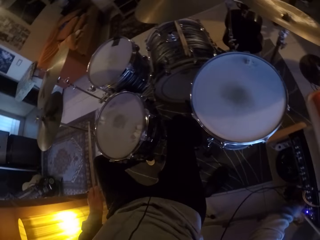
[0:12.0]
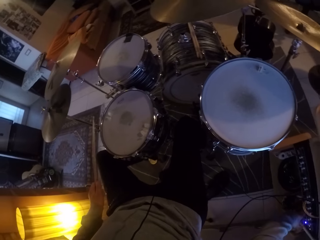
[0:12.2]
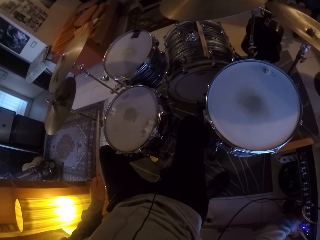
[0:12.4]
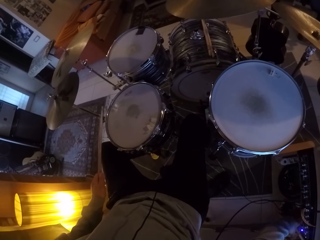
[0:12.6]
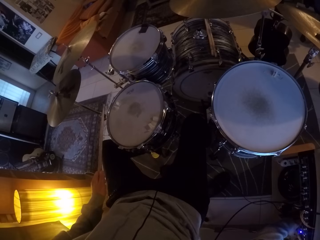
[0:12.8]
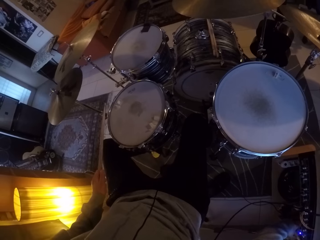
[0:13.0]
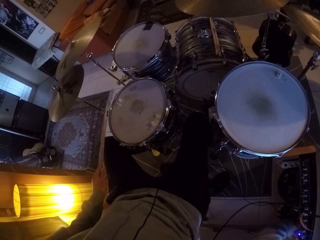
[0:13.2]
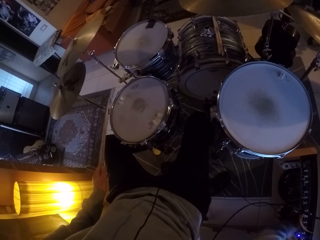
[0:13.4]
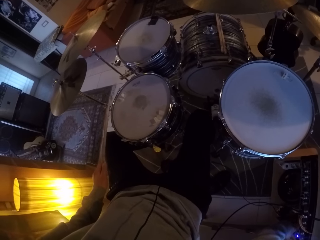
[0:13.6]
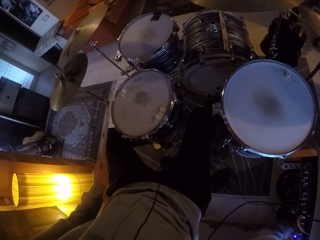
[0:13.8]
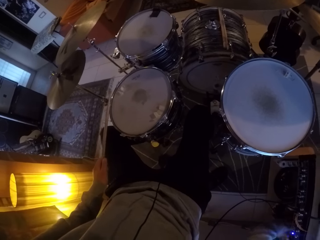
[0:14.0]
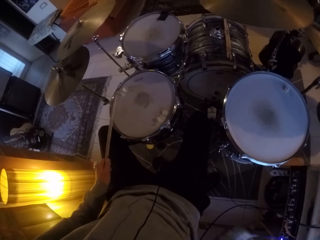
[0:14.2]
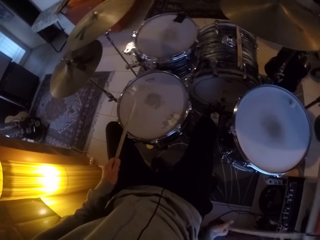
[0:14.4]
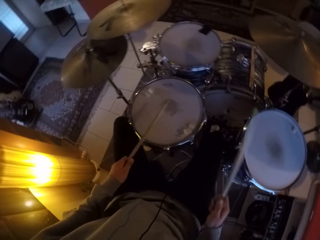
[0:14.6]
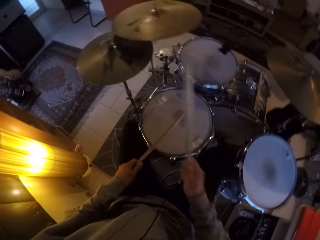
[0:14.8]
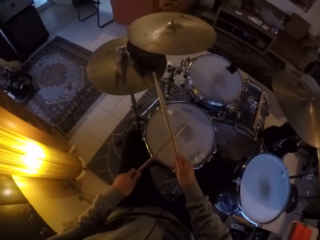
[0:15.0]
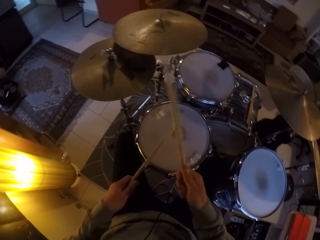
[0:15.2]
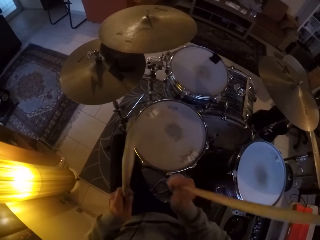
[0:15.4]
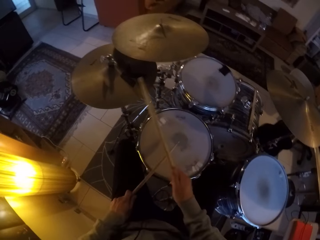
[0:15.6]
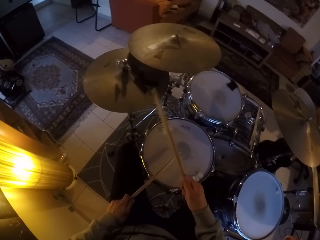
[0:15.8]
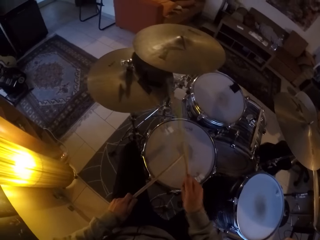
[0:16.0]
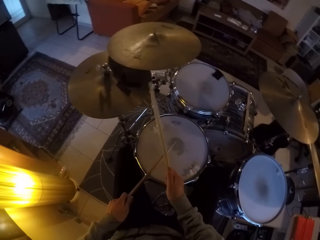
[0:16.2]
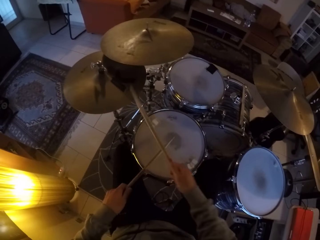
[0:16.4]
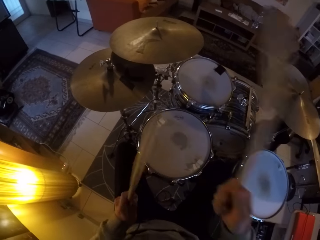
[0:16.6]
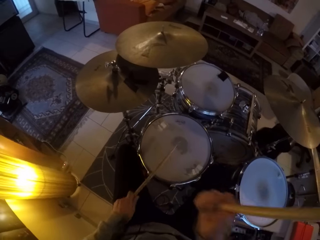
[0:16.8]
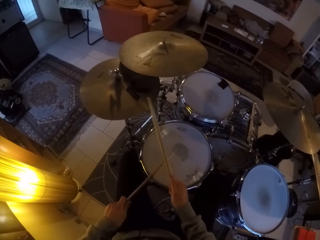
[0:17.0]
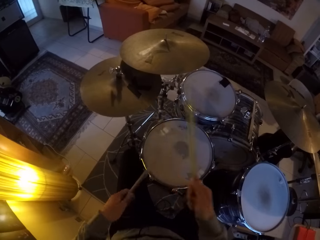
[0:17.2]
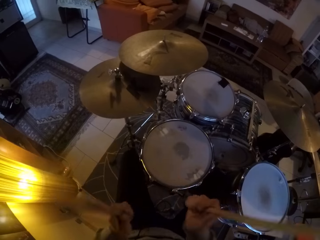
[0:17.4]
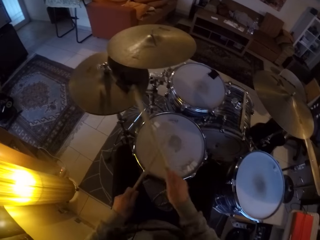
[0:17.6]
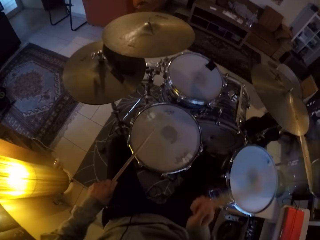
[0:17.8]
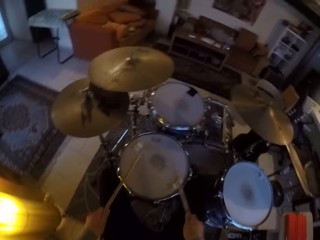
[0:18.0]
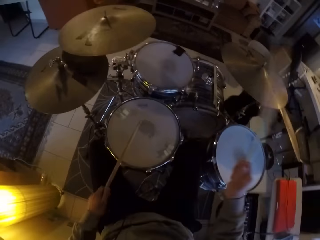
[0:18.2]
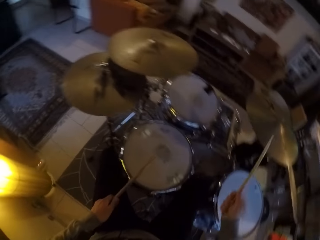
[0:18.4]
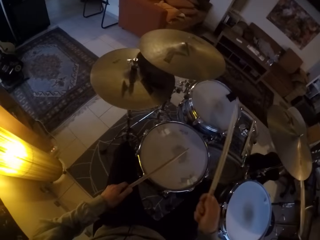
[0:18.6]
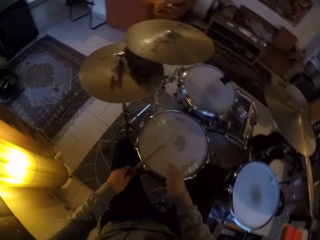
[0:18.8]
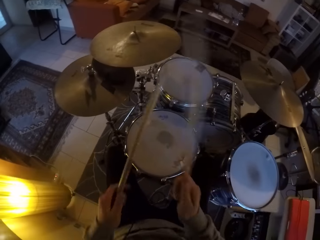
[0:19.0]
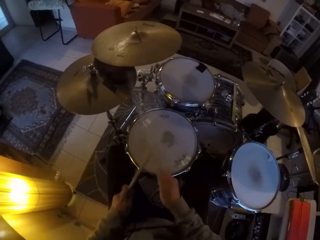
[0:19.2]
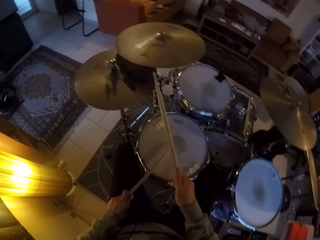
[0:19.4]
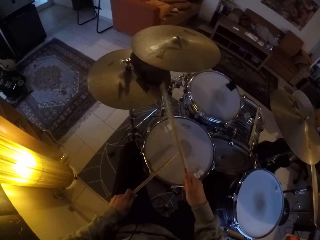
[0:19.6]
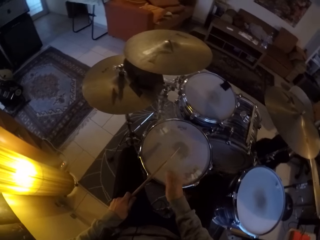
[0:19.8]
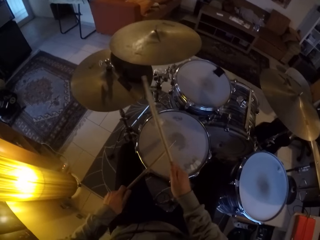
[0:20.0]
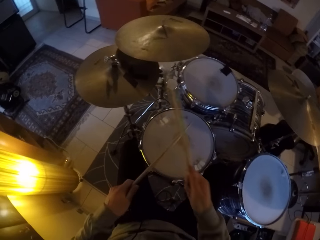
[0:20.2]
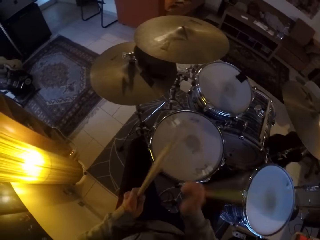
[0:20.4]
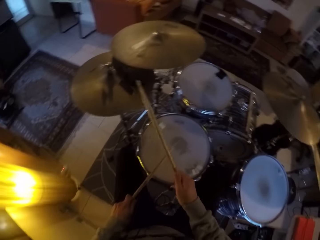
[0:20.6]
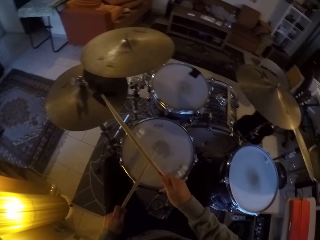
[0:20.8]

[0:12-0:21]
The camera wearer operates the sound system with his right hand. He beats the drum set with drum sticks in both hands.

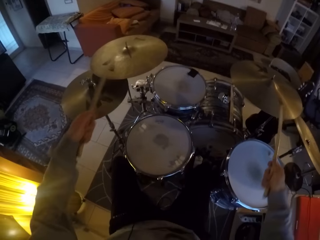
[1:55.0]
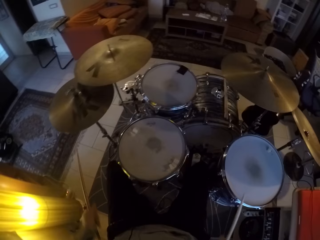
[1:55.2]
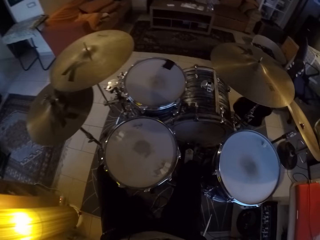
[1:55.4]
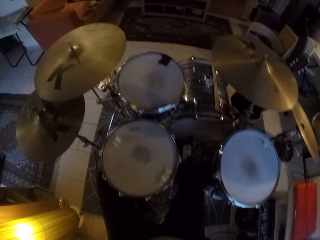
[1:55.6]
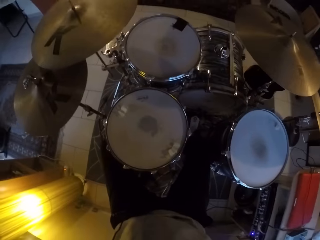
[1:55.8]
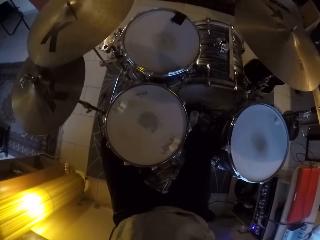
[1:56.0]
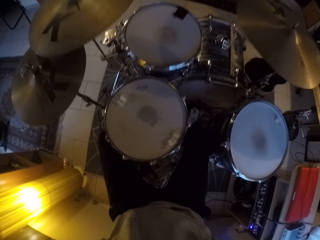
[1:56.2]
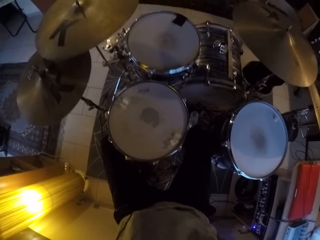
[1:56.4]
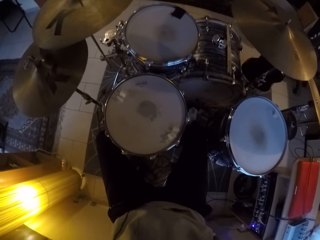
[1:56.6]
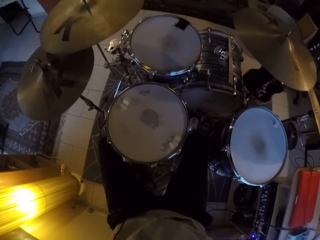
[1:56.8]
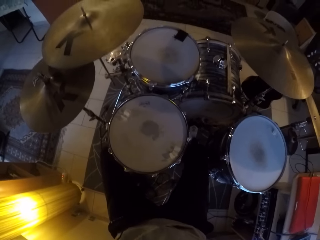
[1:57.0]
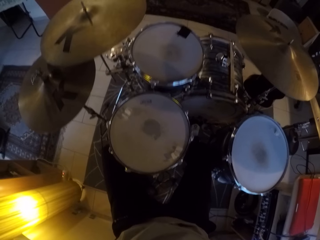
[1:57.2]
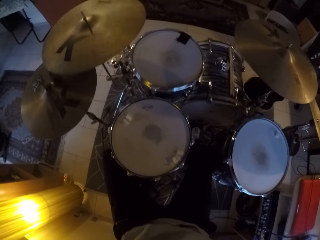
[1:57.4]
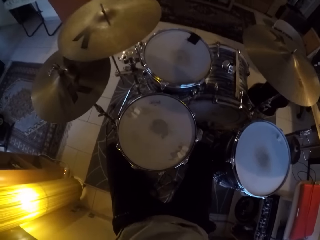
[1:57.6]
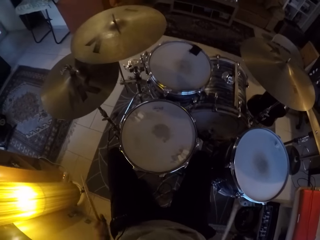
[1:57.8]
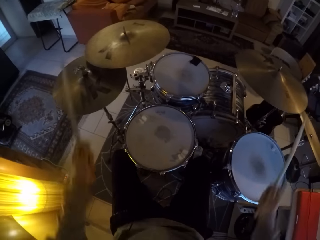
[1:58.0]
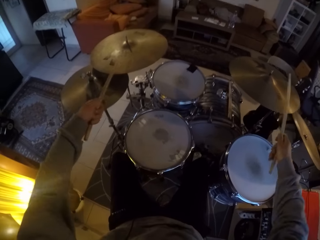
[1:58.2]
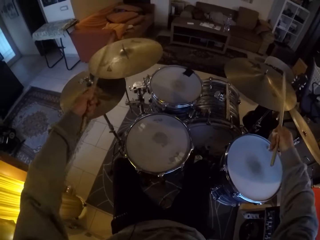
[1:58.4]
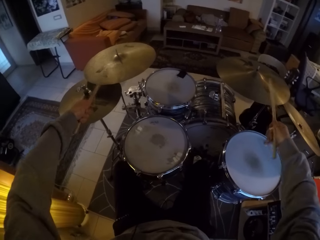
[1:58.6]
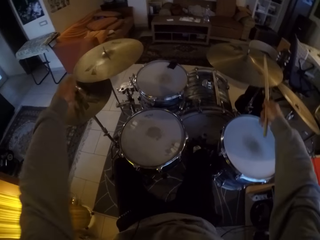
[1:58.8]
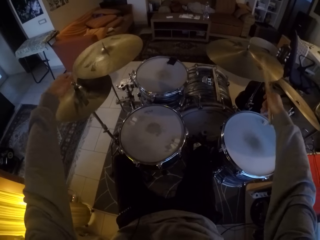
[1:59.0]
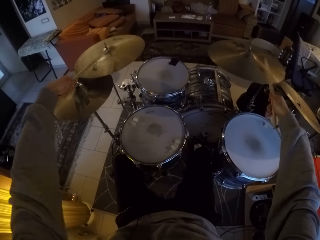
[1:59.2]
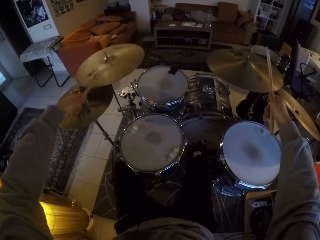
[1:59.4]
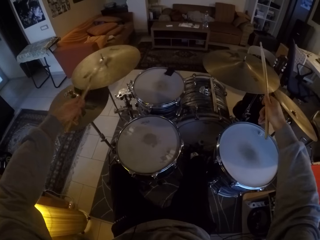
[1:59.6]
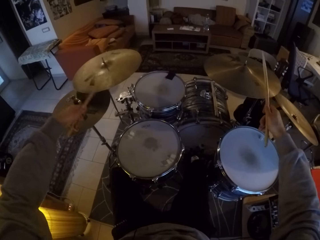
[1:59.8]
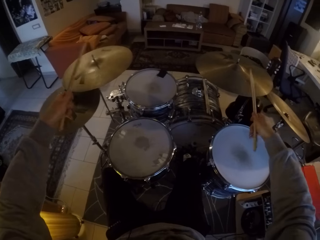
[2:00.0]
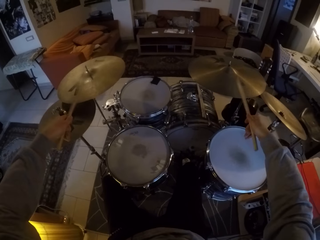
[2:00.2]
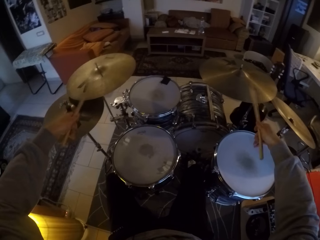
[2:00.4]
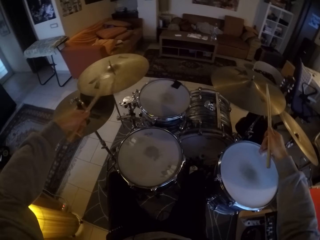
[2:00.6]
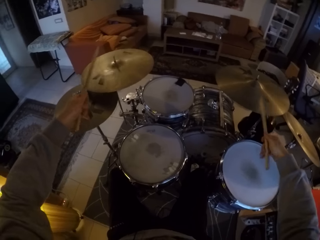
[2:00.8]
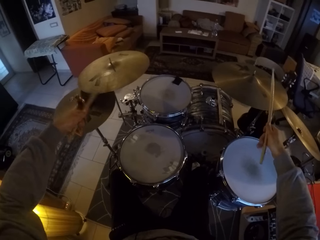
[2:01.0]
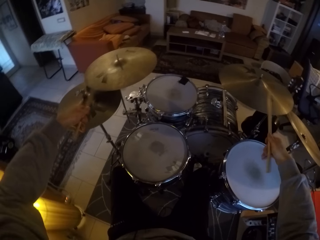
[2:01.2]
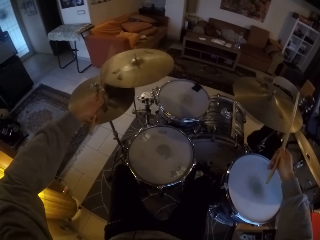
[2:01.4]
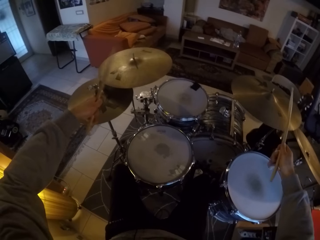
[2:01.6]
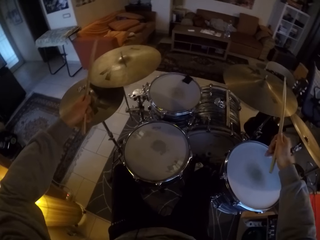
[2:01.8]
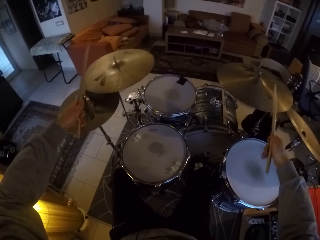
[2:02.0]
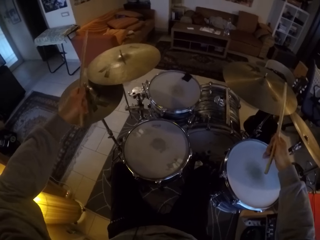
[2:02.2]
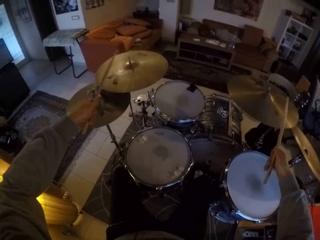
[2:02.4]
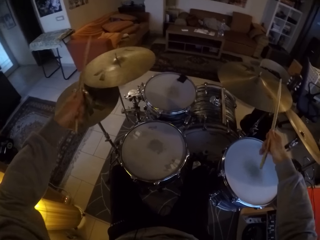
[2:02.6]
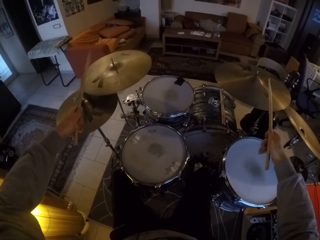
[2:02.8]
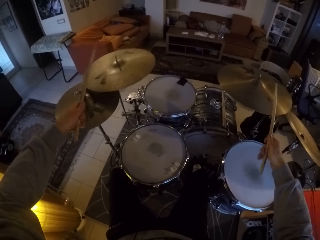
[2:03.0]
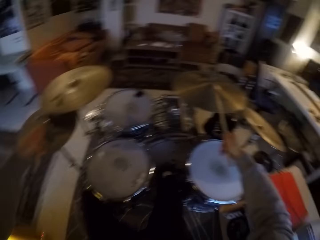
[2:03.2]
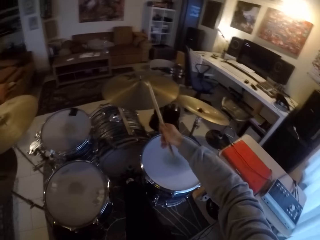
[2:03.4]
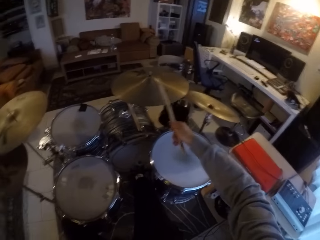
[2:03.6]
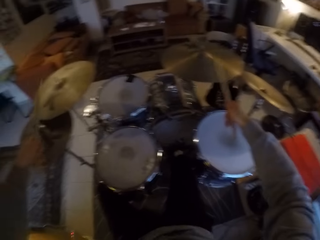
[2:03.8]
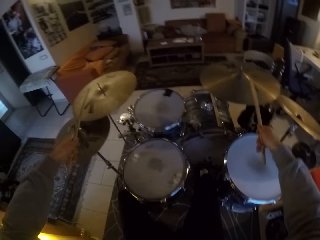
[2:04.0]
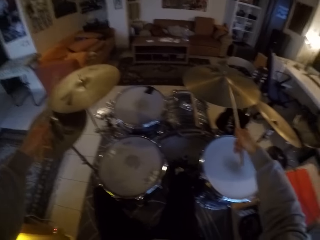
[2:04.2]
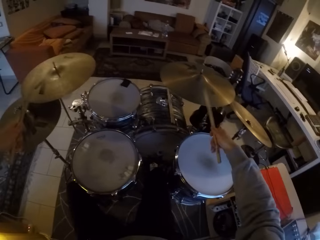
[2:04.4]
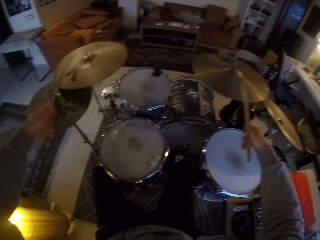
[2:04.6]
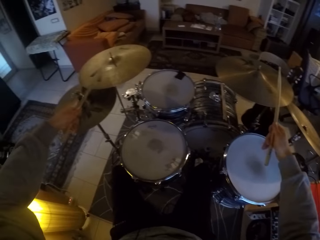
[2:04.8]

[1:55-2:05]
The camera wearer adjusts his sweater. He beats the drum set with drum sticks in both hands.
